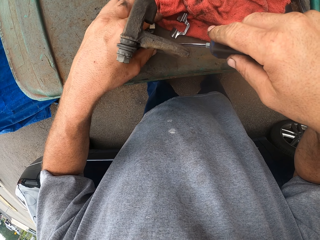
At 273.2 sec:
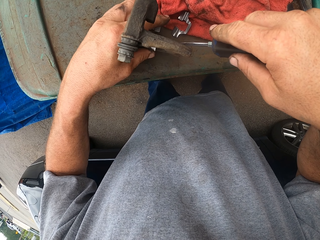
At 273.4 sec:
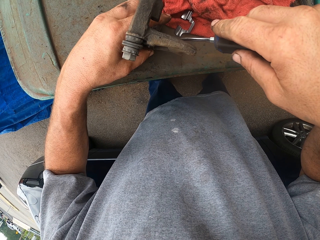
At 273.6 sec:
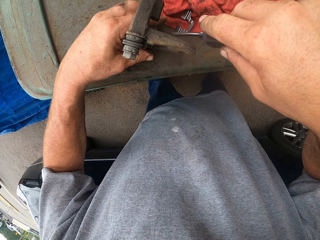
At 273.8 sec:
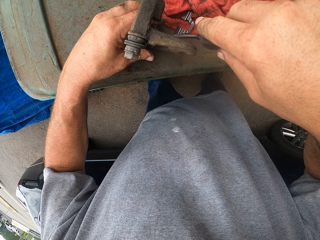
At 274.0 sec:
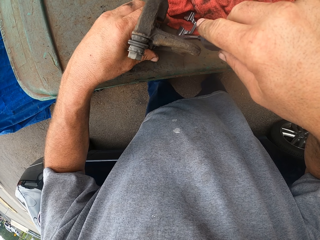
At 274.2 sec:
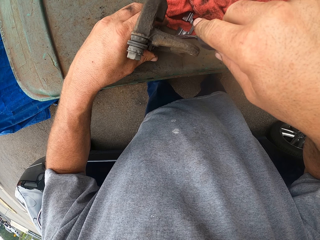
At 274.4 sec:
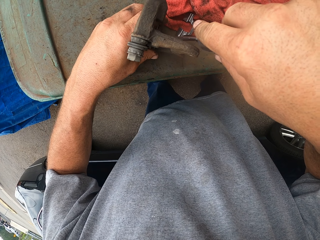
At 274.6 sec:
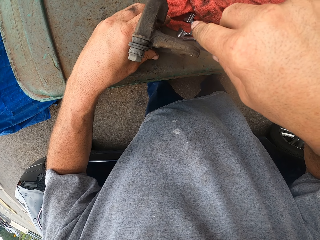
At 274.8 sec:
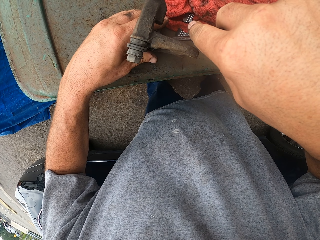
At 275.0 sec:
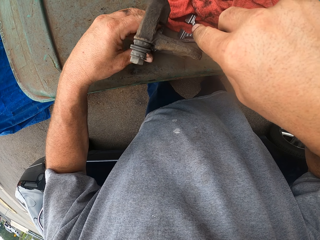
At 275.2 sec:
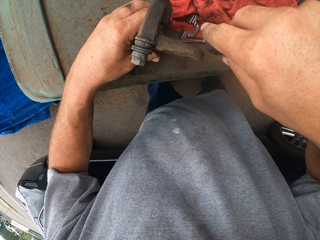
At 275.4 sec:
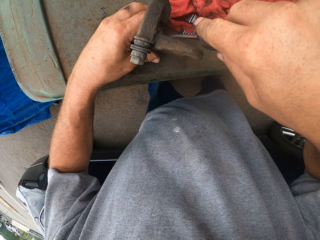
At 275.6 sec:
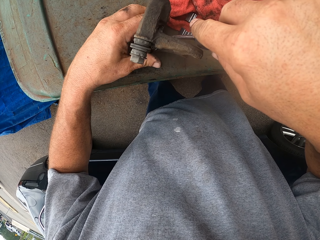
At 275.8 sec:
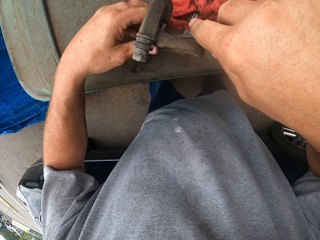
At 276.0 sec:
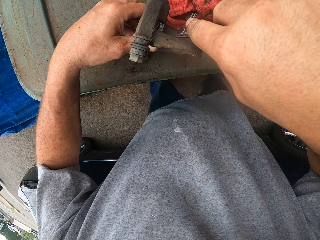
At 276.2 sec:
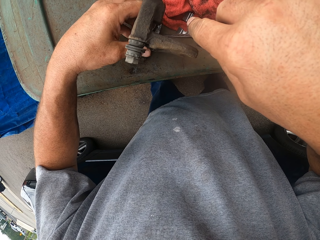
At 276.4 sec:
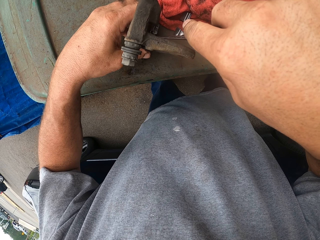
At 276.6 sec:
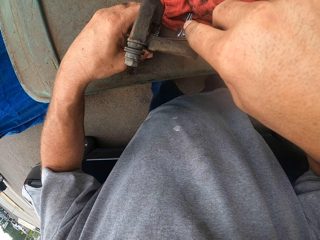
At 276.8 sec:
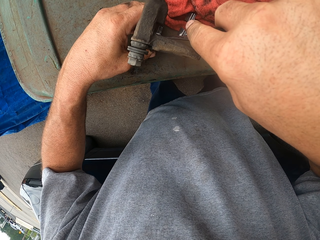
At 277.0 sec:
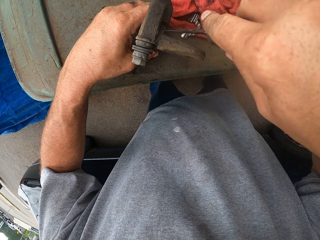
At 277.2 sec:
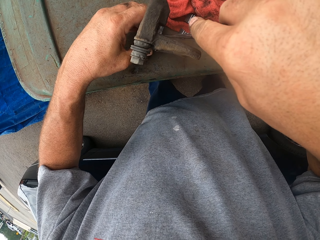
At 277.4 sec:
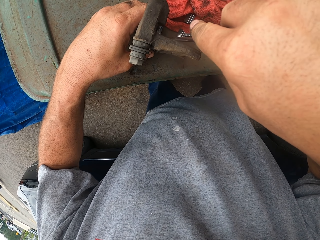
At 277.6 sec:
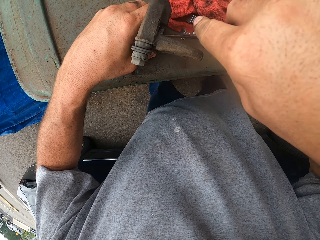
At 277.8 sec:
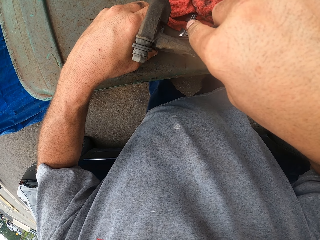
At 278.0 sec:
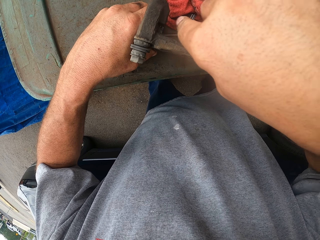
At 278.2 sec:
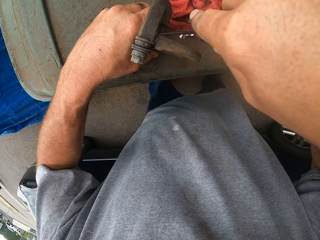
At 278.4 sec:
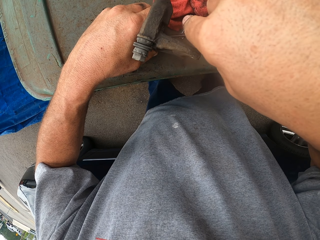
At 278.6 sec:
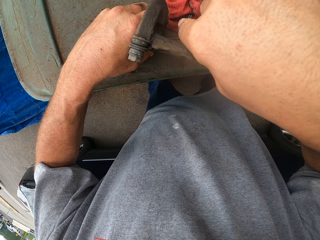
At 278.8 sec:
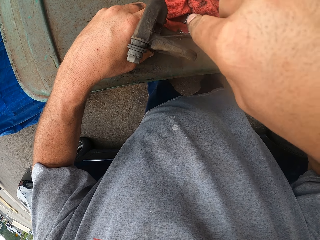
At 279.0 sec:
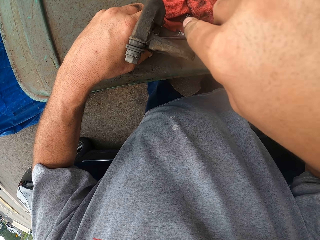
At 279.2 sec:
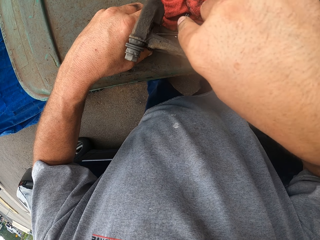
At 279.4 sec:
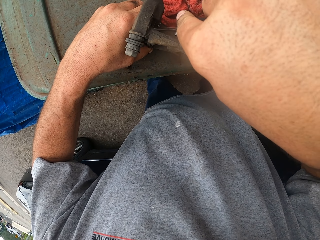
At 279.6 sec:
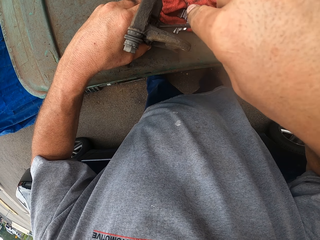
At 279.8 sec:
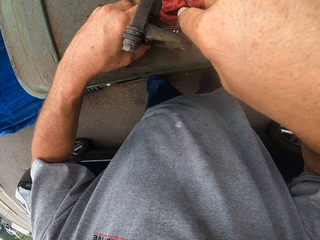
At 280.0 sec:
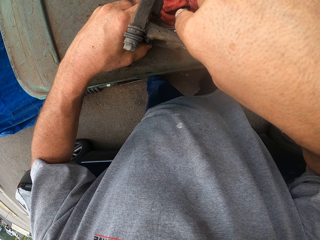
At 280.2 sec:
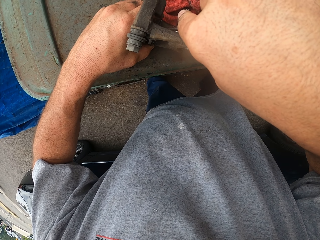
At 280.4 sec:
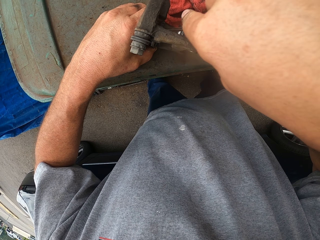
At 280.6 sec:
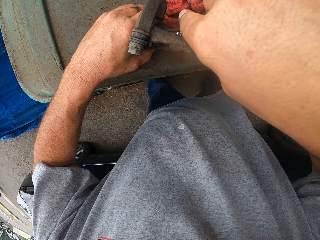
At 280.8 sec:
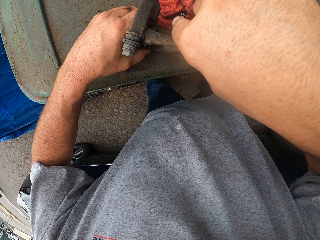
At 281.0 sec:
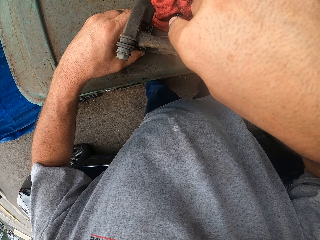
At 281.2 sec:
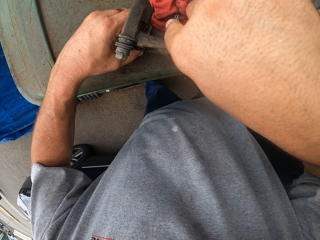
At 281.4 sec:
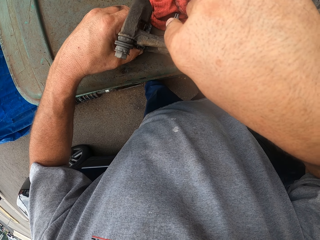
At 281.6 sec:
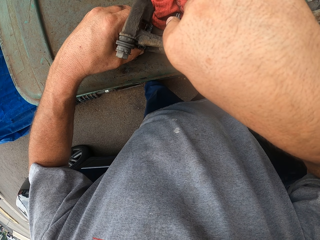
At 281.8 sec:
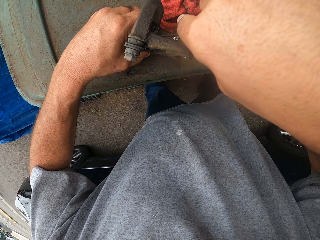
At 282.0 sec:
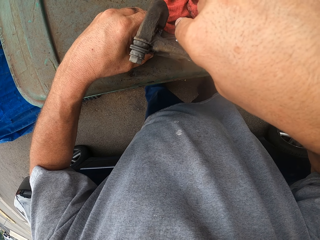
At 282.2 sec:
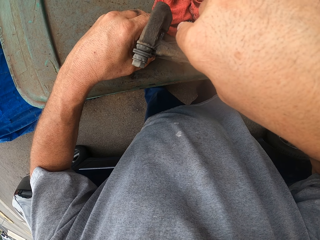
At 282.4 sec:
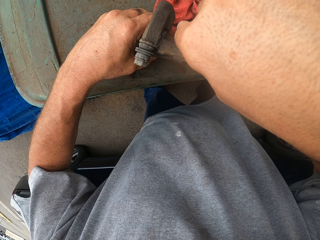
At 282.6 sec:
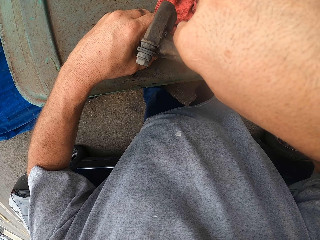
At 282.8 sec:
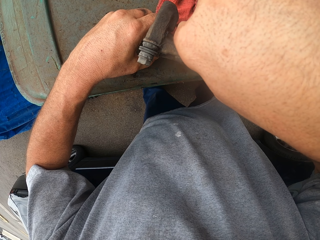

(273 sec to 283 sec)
The camera wearer taps on something.

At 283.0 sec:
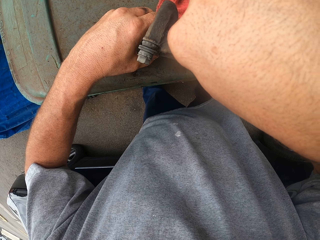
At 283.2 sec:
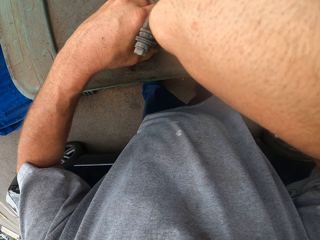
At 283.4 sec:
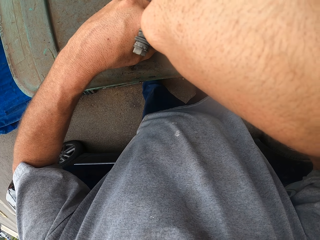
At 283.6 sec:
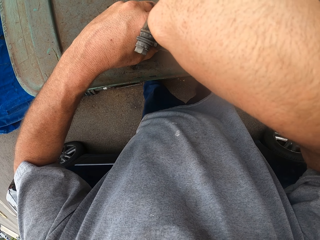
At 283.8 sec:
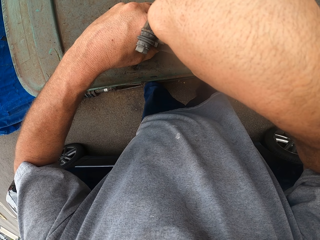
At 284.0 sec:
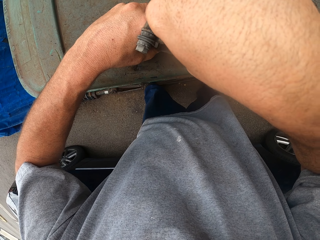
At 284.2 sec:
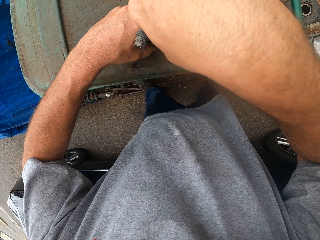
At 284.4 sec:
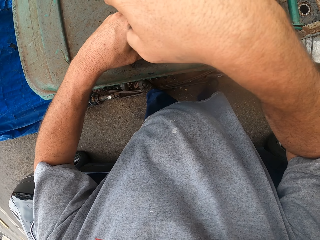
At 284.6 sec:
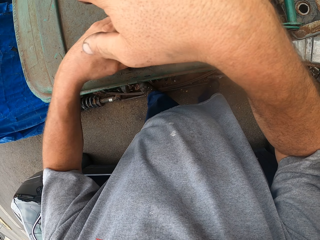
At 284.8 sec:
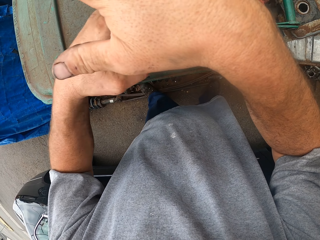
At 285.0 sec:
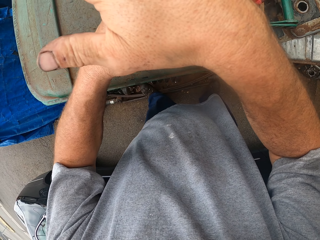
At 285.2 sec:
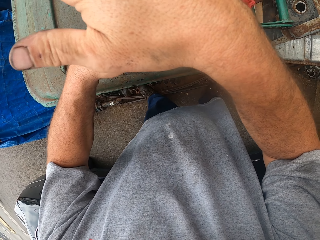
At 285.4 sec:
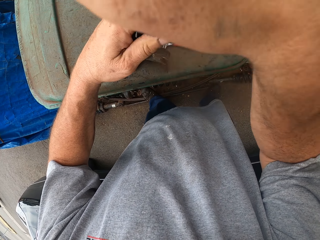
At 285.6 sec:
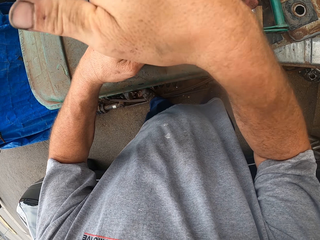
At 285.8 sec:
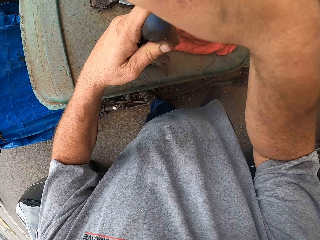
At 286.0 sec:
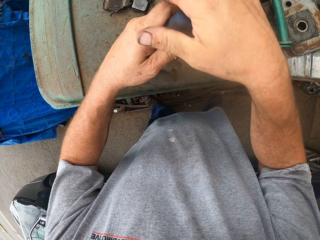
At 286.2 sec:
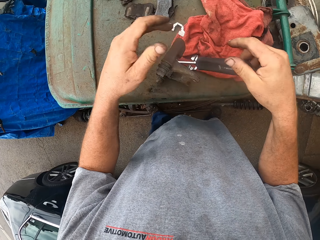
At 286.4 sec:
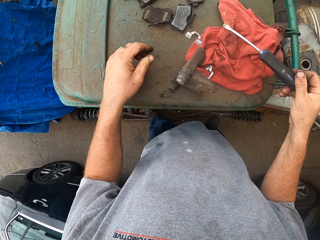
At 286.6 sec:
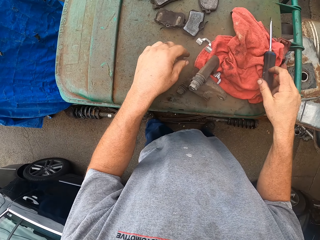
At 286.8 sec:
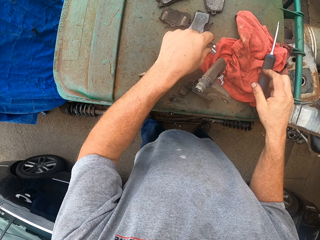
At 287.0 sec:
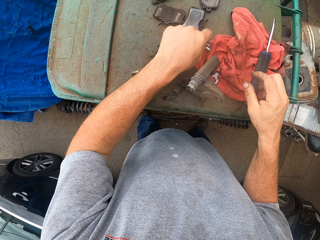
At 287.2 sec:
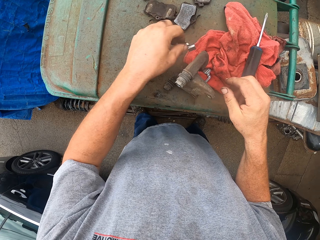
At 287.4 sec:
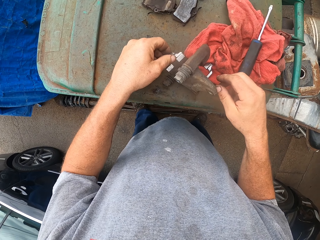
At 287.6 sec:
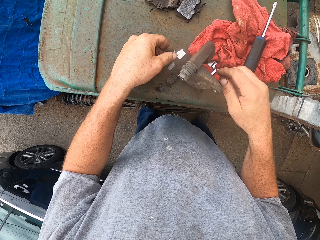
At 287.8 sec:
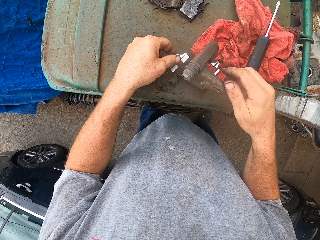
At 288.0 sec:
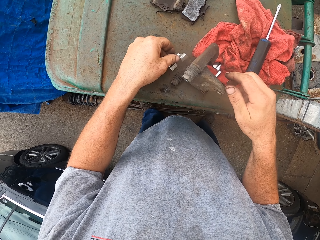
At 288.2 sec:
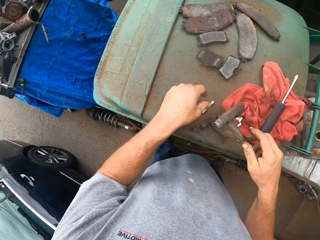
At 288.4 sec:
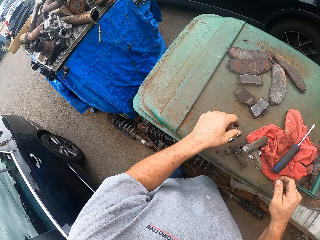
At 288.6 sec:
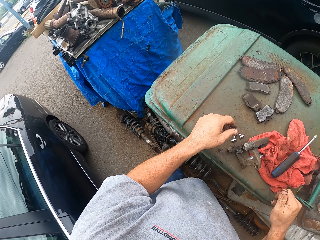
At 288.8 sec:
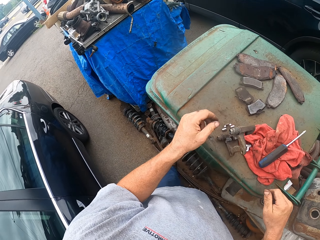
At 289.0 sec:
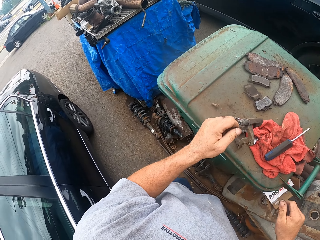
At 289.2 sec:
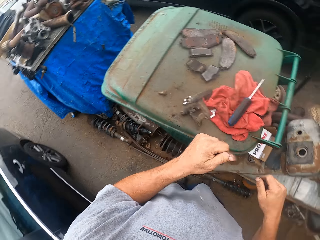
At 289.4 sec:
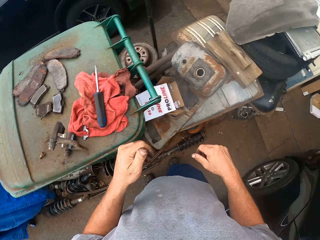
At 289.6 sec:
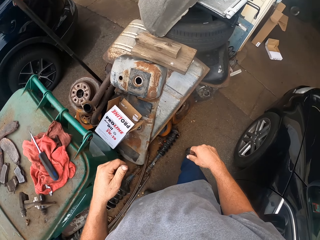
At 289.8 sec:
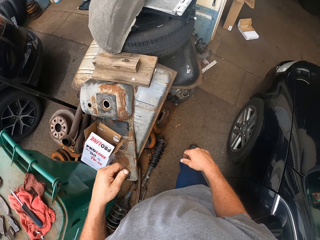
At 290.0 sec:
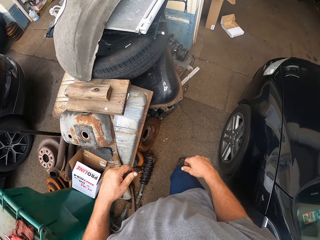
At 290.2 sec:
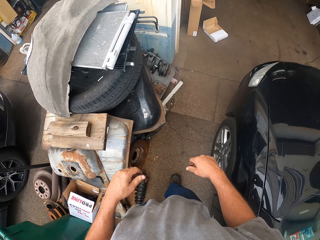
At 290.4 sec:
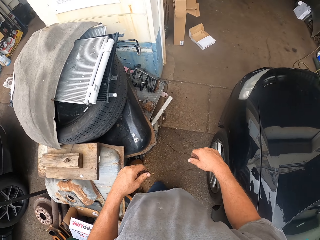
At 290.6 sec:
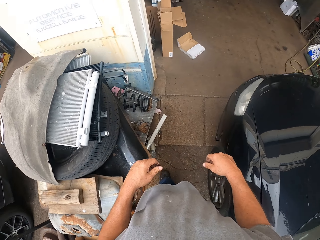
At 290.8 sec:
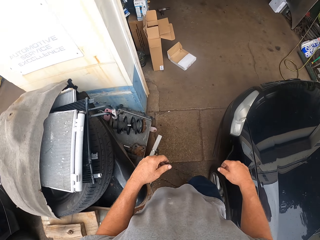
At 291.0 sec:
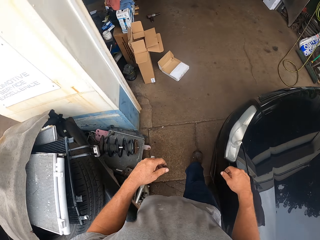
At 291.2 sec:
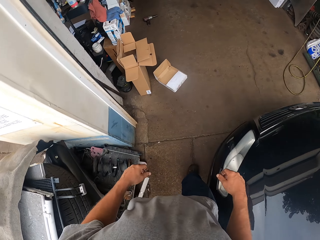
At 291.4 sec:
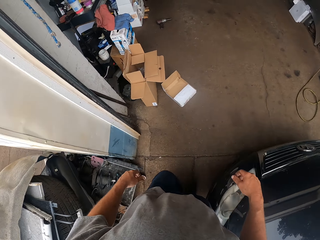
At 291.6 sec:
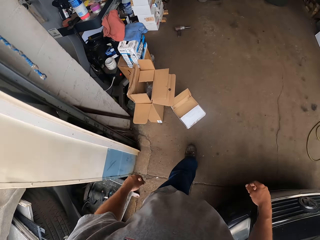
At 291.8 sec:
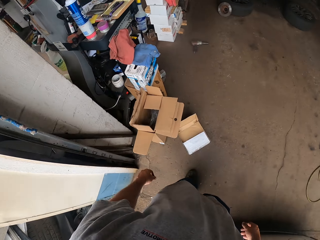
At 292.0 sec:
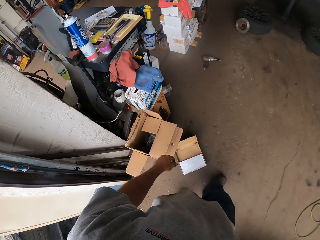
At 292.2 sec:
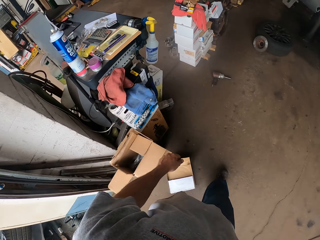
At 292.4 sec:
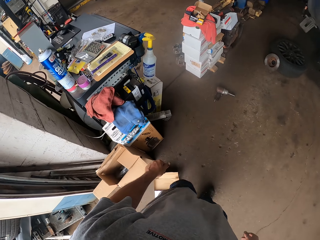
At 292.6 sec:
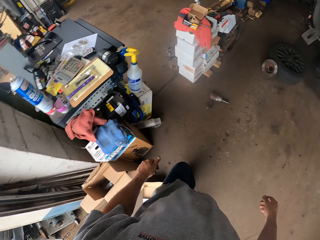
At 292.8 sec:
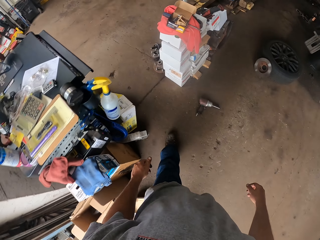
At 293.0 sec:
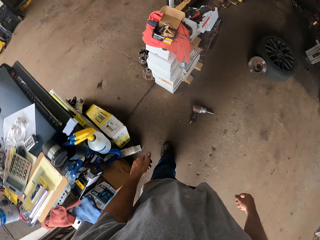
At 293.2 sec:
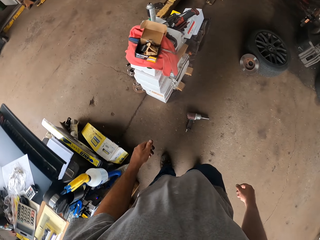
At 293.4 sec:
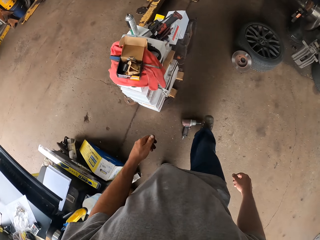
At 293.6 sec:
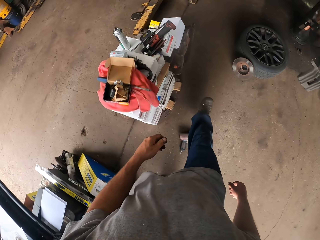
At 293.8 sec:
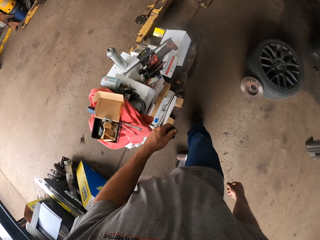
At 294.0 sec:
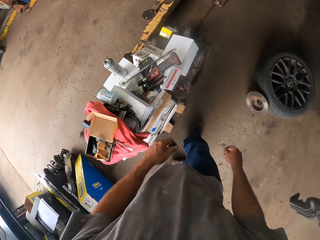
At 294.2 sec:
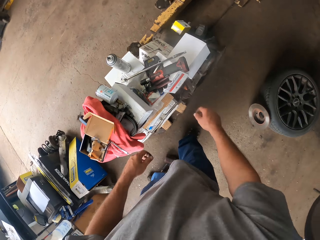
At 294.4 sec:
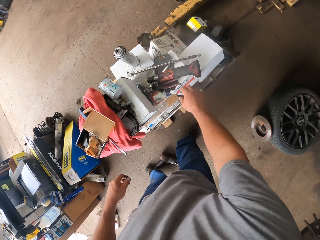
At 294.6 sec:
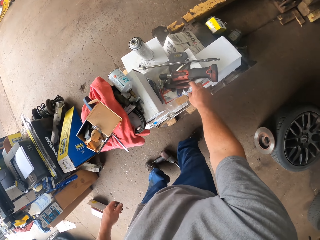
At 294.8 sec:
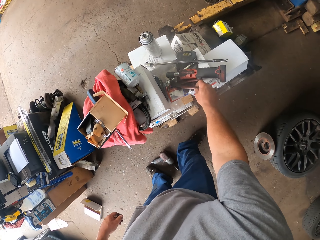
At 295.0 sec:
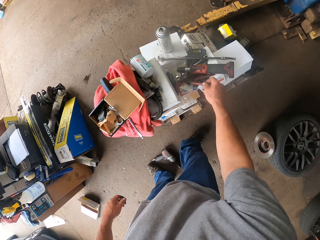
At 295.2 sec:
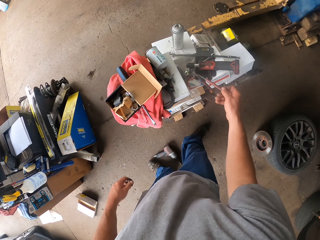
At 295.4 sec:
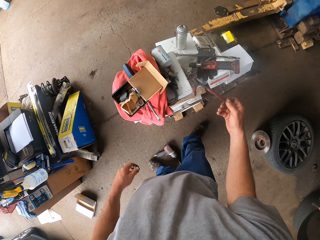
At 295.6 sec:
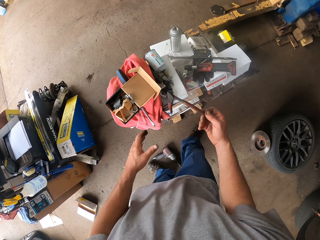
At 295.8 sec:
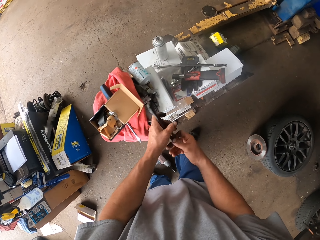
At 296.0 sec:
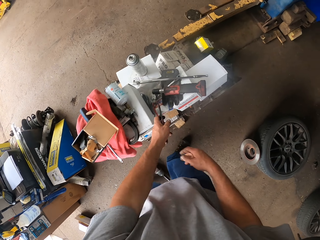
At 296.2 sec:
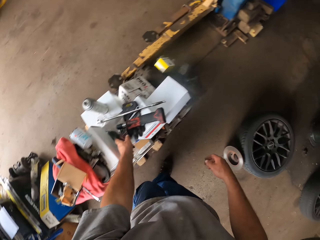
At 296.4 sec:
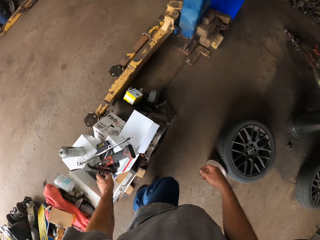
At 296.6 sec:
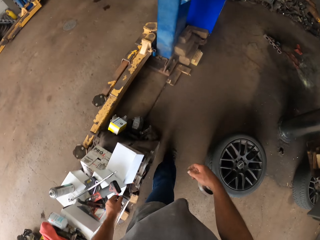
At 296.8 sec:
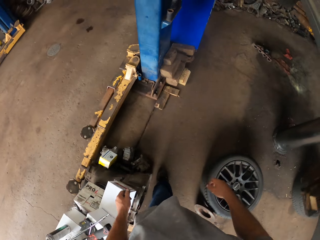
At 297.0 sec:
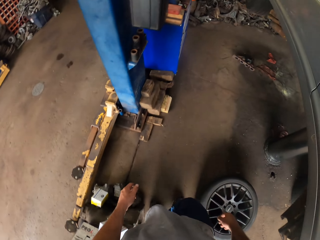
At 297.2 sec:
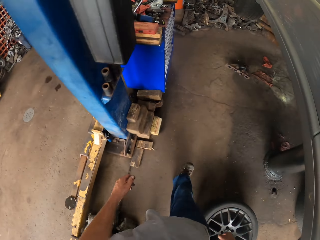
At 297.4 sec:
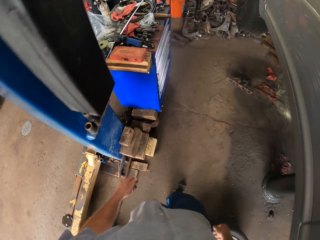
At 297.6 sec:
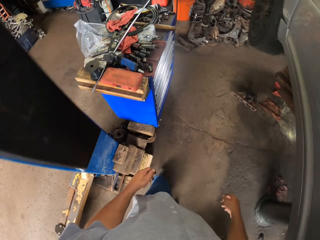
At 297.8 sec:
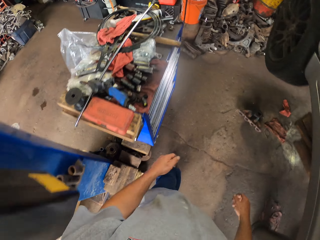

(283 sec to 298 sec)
The camera wearer holds a screwdriver. They hit the screwdriver. They put the screwdriver down. They pick up something. They drop something. They walk in the garage. They pick up pliers. They hold the pliers with the other hand. They drop the pliers. They walk around.
